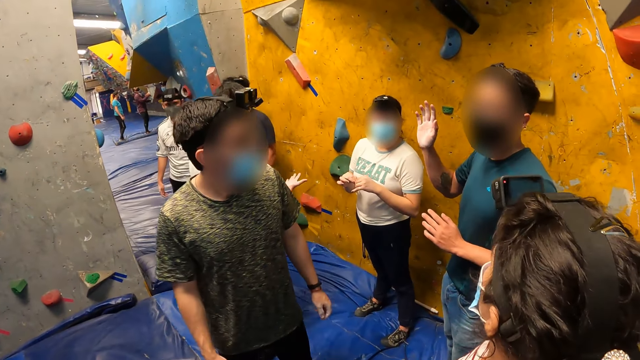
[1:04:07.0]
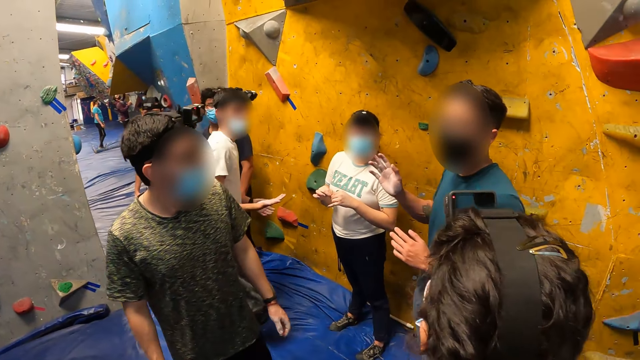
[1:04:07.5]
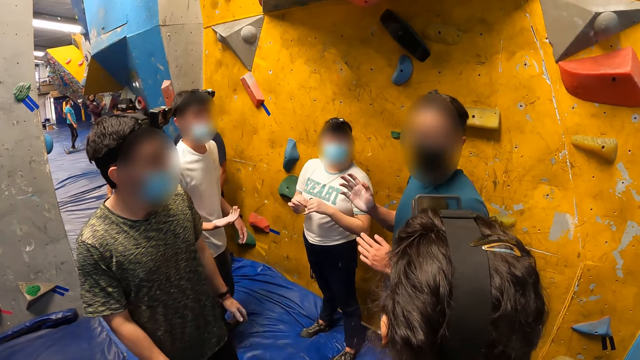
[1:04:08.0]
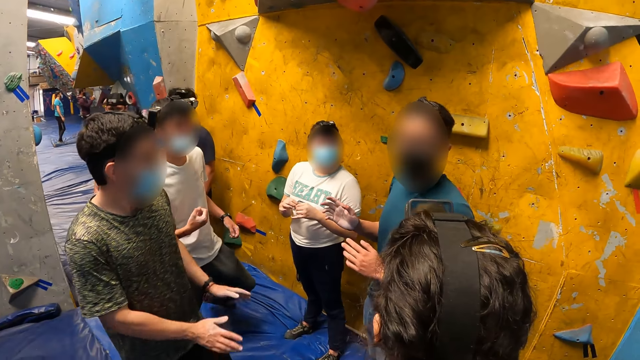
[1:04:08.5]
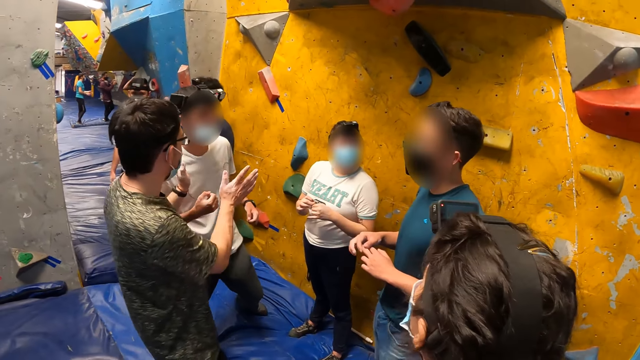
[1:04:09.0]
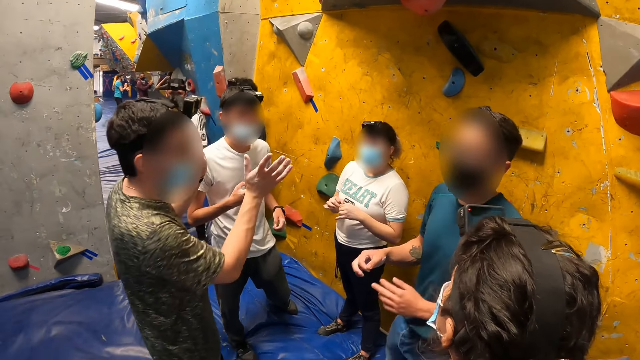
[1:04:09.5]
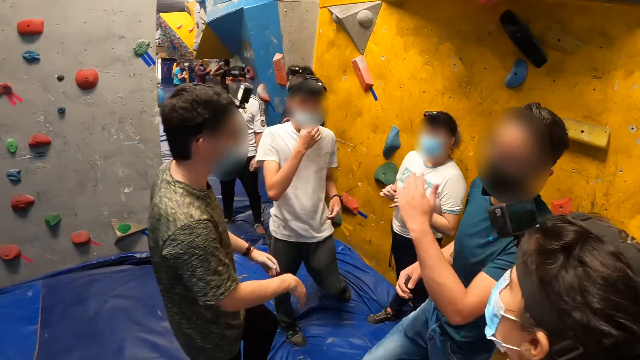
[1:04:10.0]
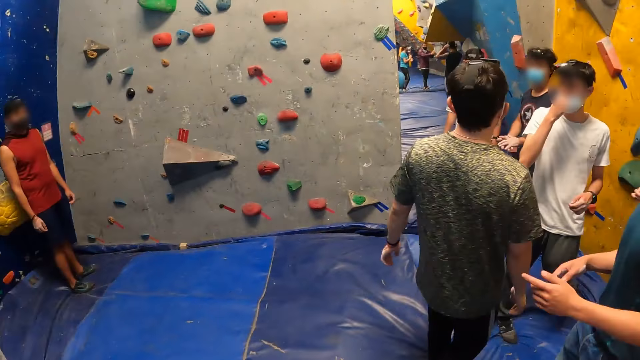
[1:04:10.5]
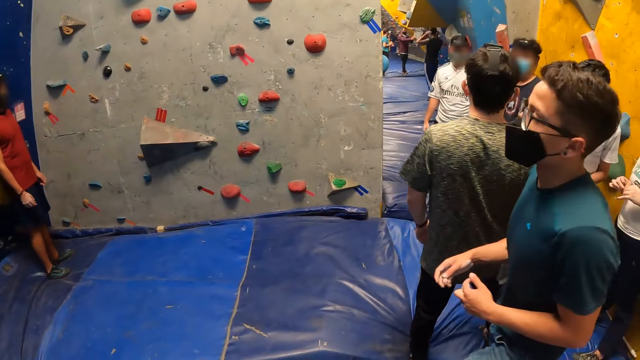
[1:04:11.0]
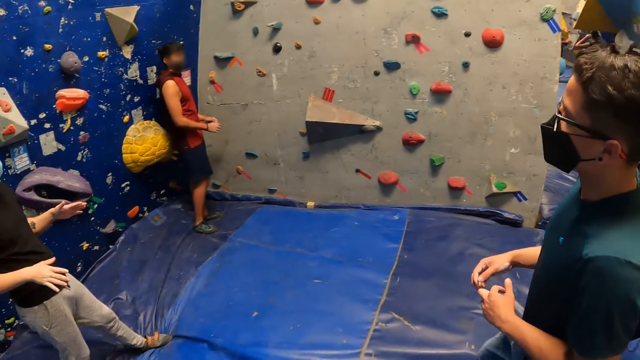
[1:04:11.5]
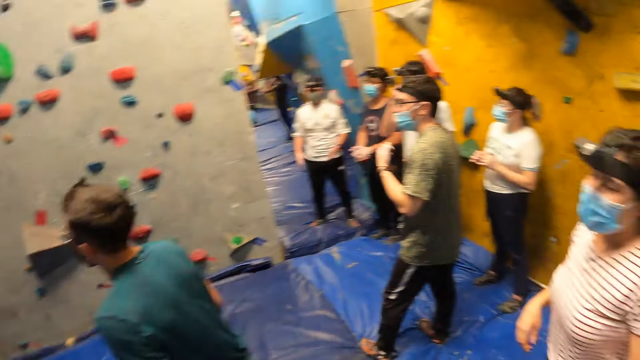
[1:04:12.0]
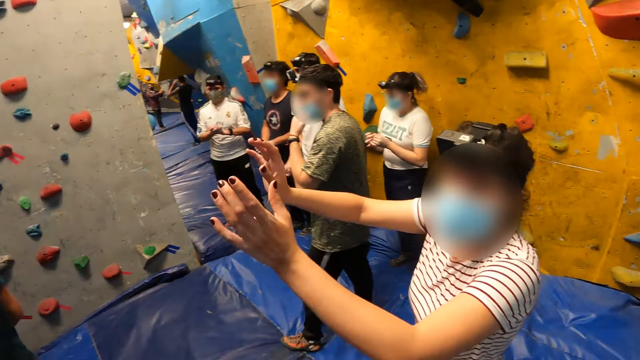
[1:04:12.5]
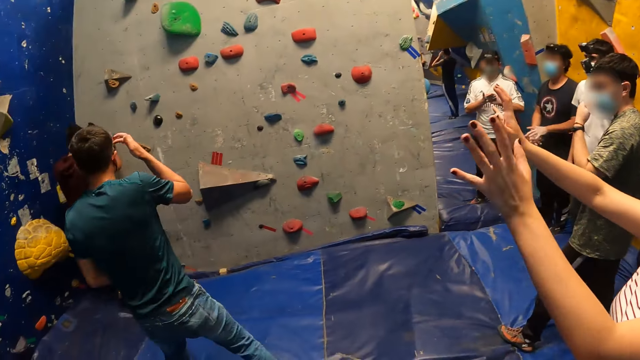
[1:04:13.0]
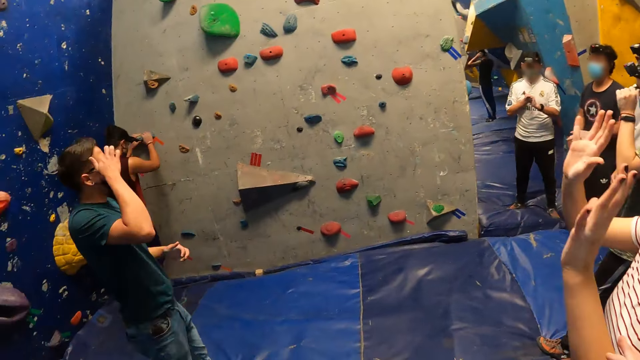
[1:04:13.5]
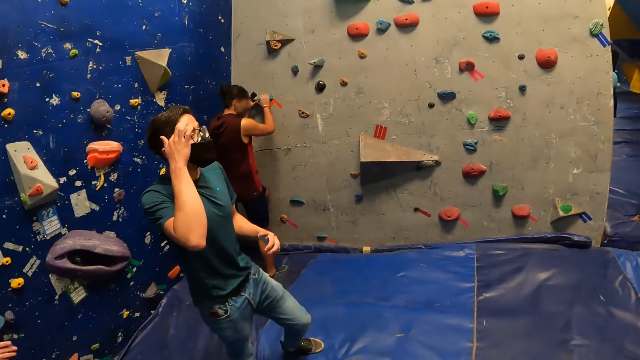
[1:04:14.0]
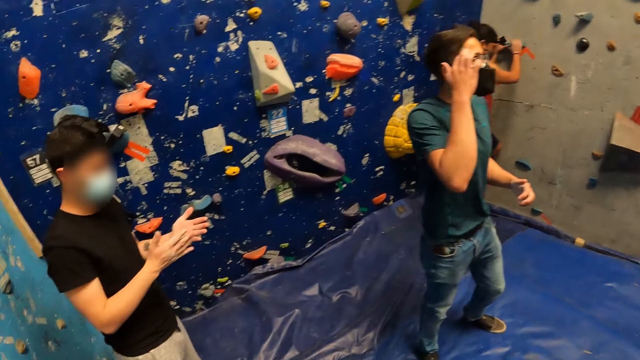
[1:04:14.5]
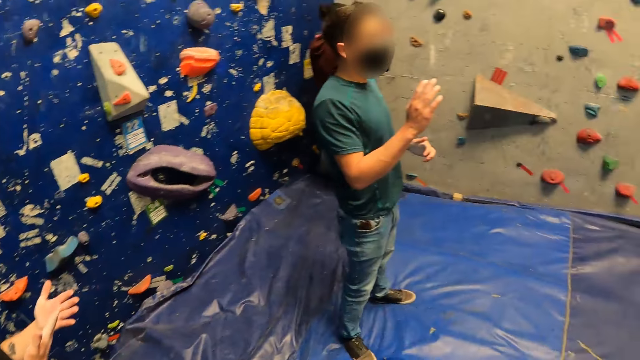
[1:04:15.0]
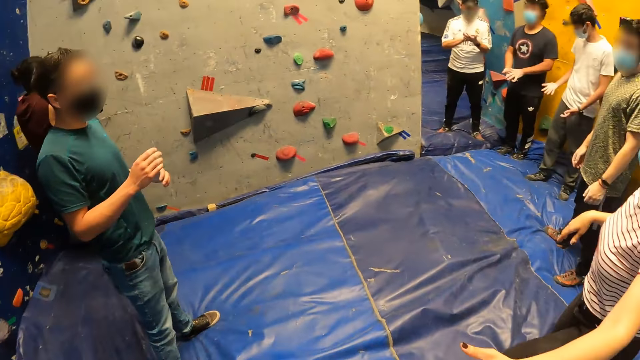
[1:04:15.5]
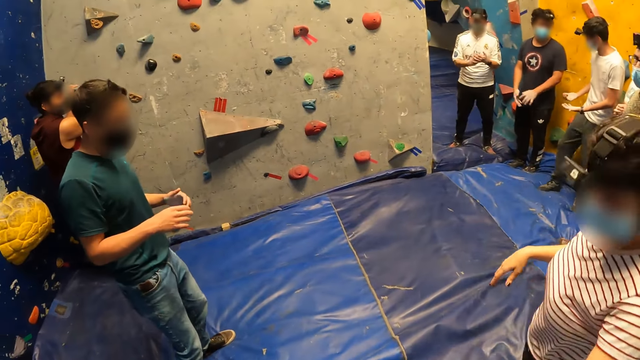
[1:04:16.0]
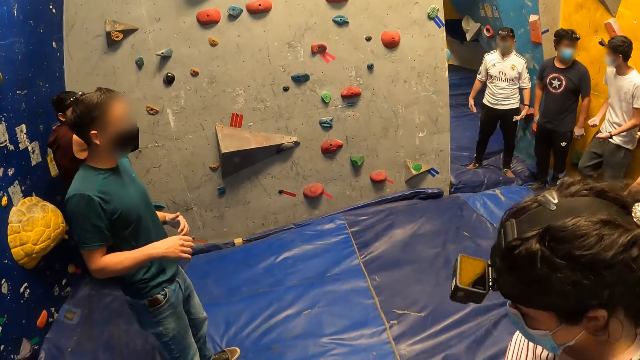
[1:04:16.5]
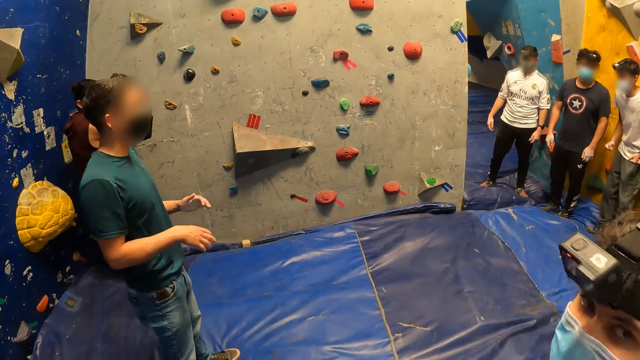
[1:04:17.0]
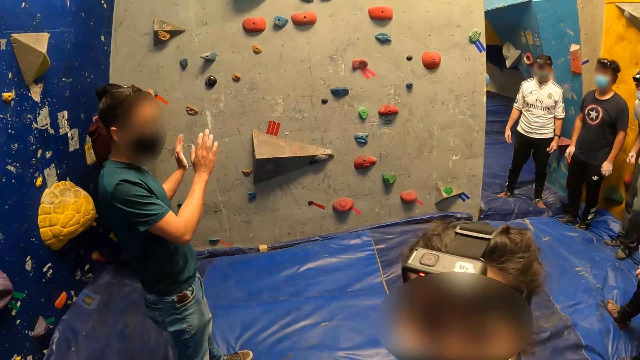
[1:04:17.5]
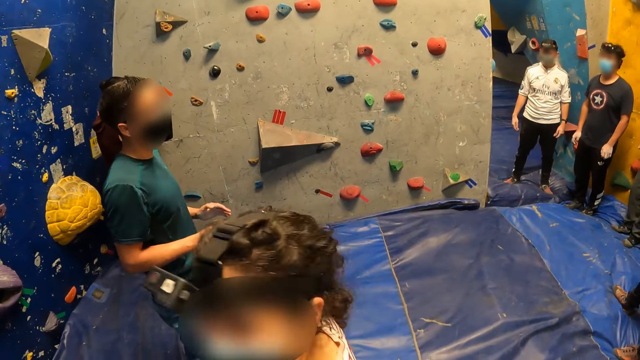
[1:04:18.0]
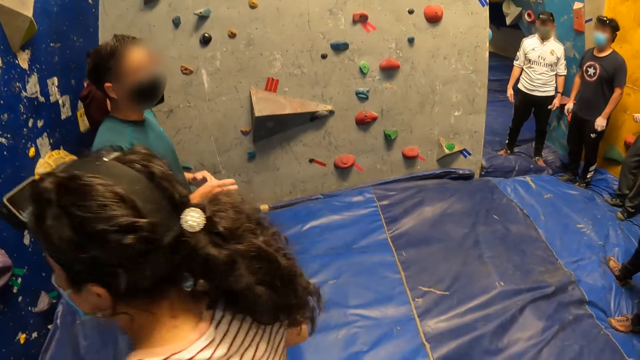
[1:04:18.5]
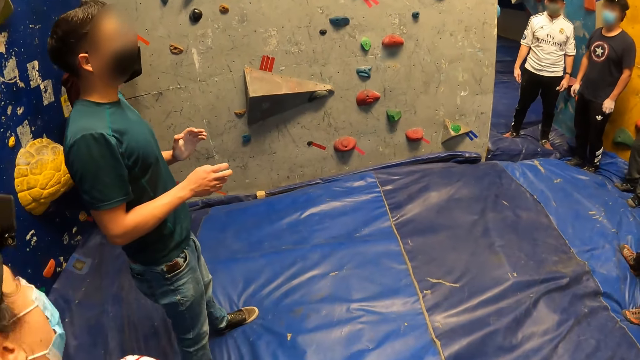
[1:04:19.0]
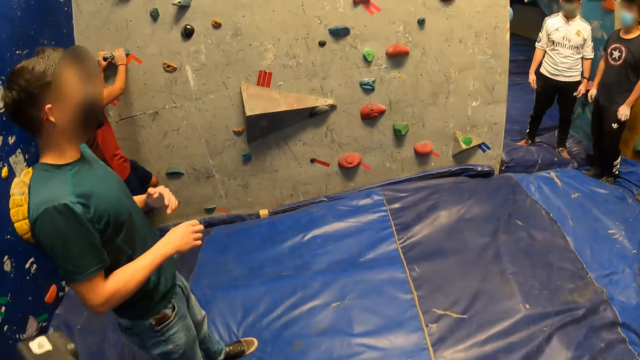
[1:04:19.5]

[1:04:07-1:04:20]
A man brings down his right hand. Another man interacts with the first man. Another man lifts hands. Another man sways a hand and walks around. A woman raises her hands. The first man rubs his head with his right hand. A man touches the face. Another man holds a climb hold on the bouldering wall with both hands and climbs the wall. The first man interacts with the camera wearer and the group of people. The woman walks around.

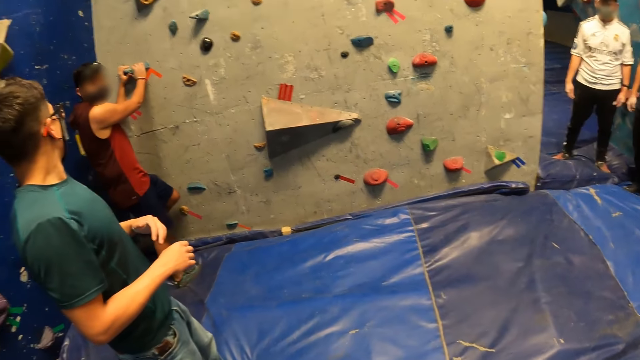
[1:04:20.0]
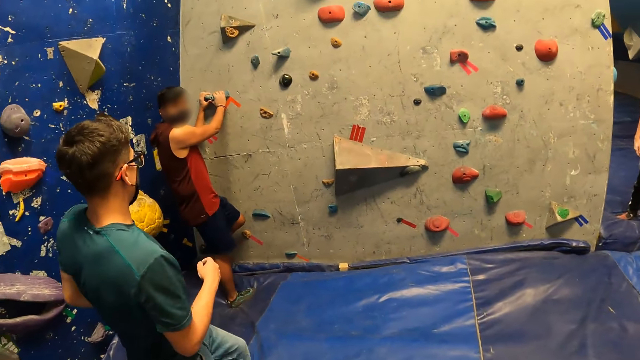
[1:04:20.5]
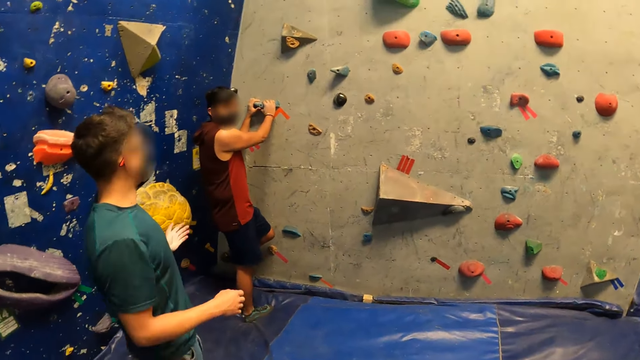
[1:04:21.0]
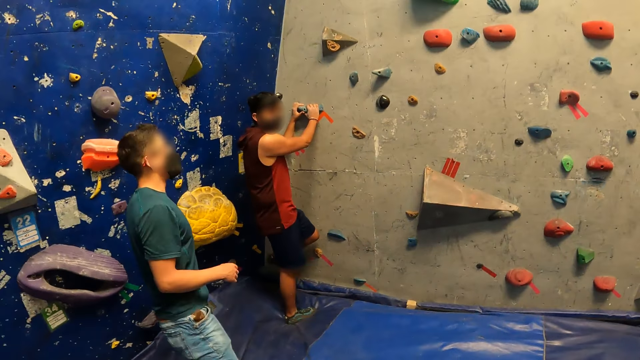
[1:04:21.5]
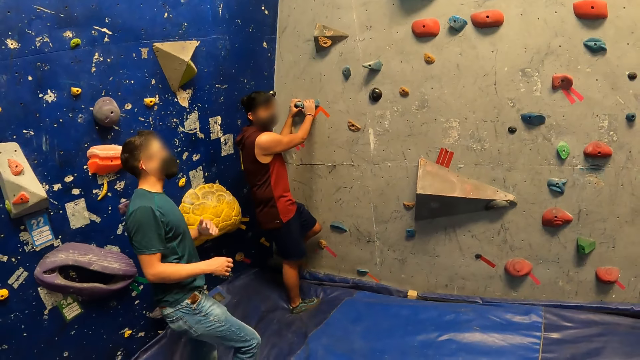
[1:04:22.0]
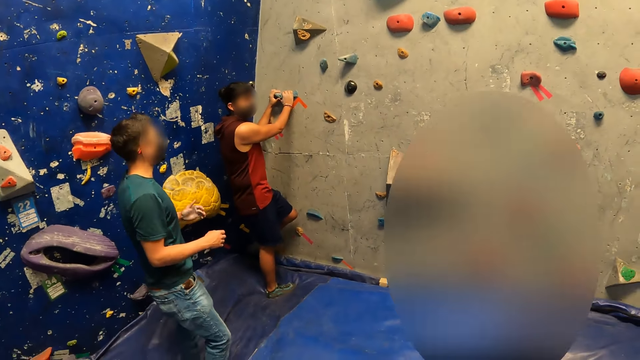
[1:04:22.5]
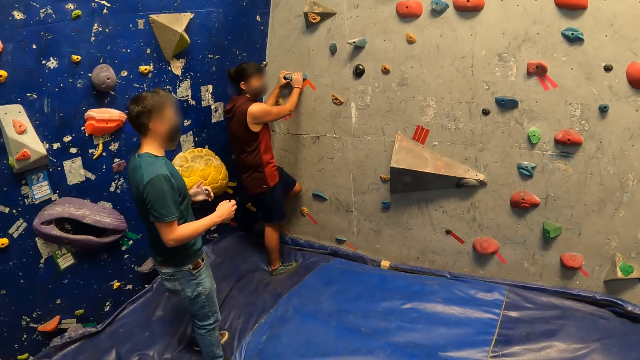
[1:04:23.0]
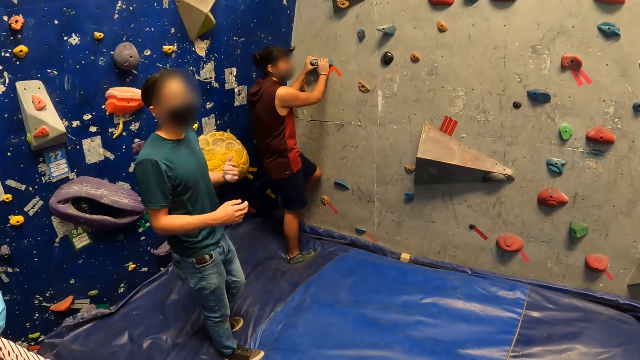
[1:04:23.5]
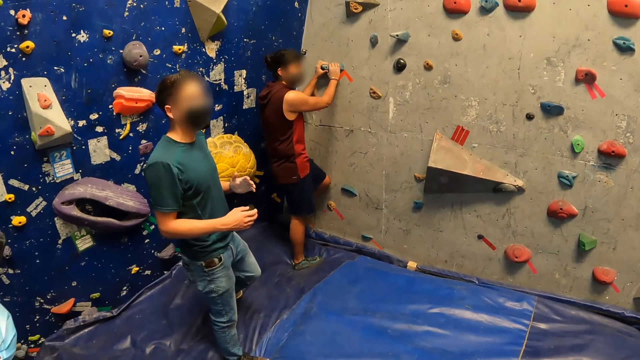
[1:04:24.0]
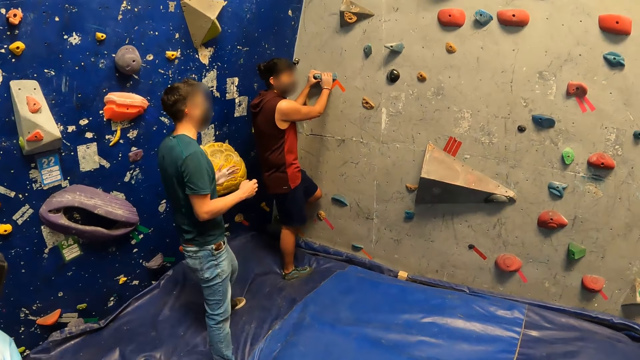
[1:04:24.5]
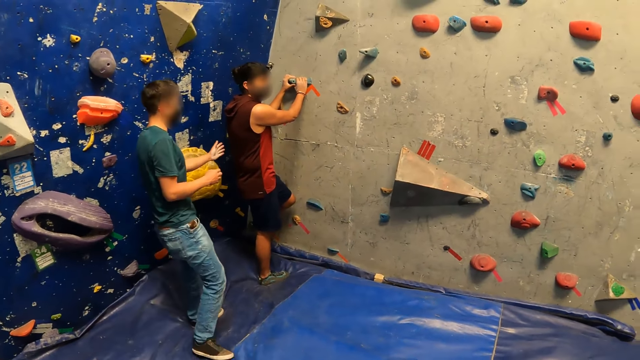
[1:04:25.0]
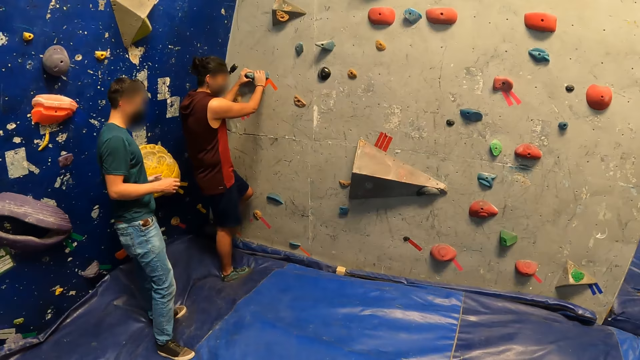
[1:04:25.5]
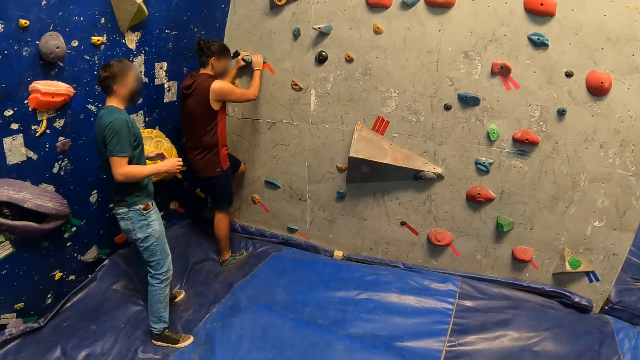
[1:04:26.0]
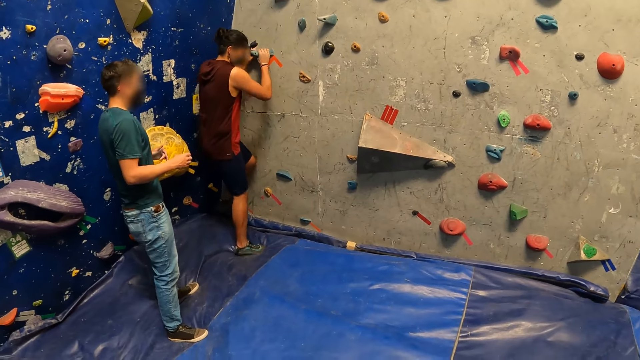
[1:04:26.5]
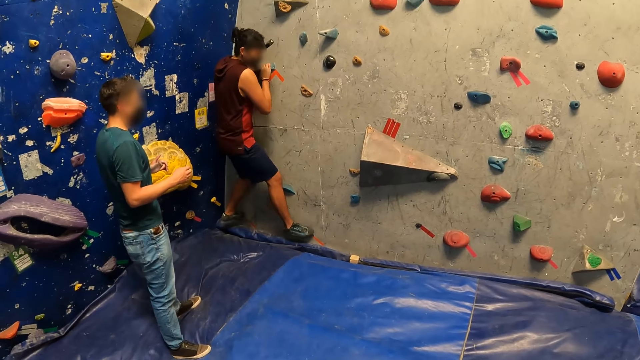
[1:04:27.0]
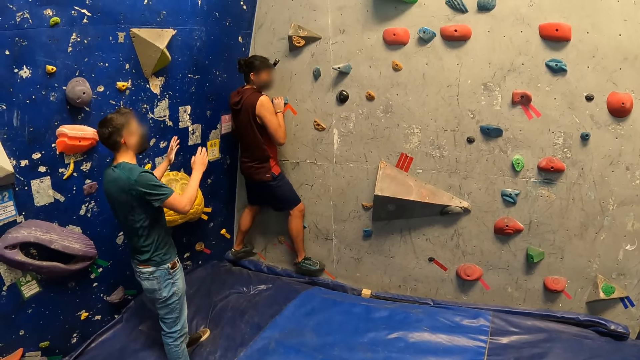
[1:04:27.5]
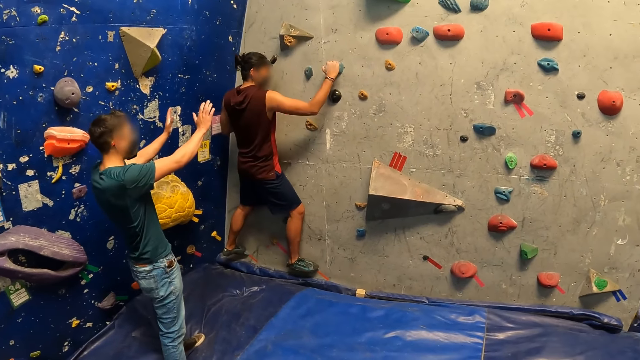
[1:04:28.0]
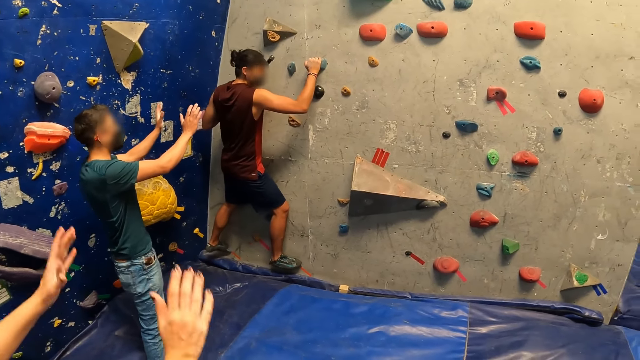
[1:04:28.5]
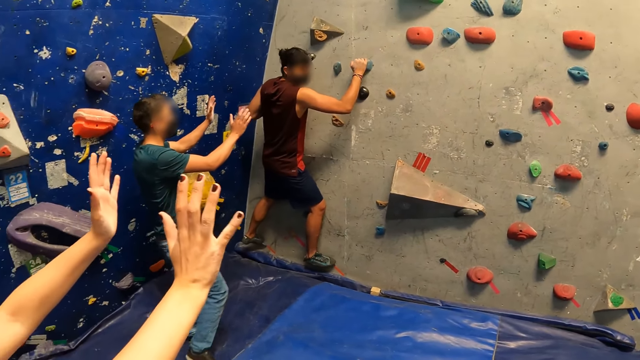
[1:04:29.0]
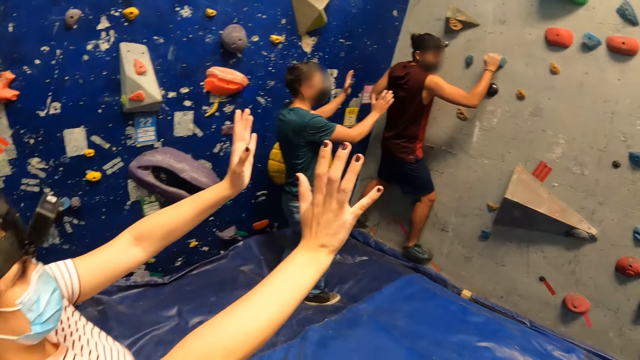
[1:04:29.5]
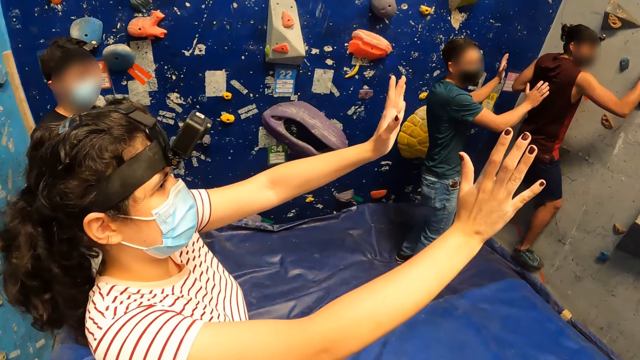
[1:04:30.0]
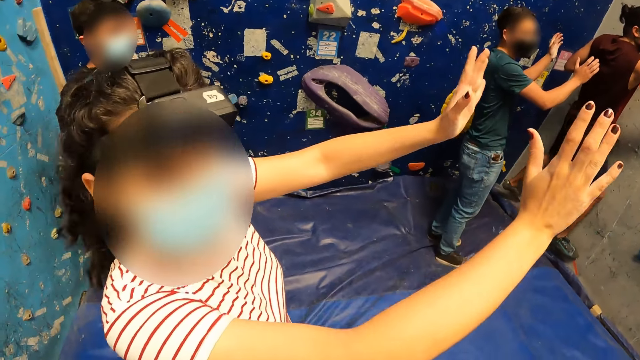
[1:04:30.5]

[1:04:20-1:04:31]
A man sways a hand and moves forward. Another man climbs the bouldering wall with both hands. The first man raises both hands. A woman raises her hands.
